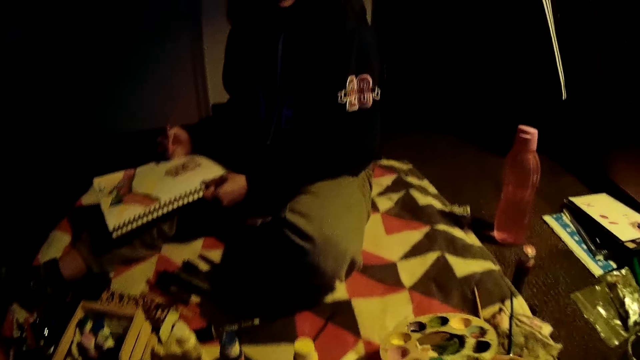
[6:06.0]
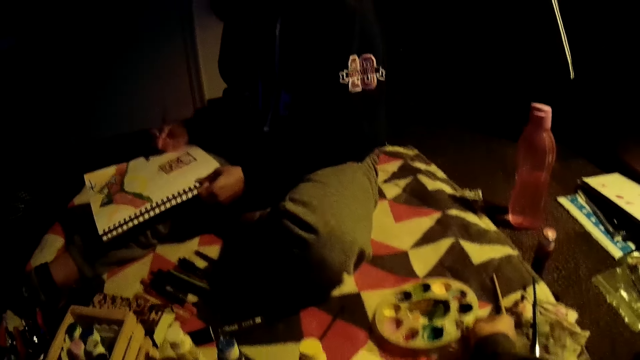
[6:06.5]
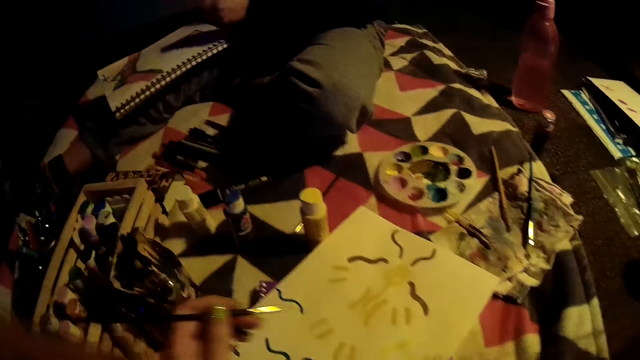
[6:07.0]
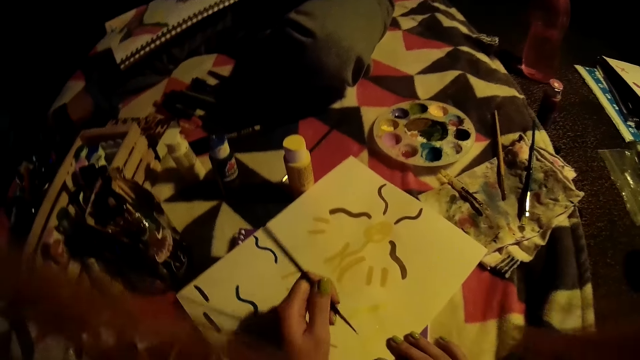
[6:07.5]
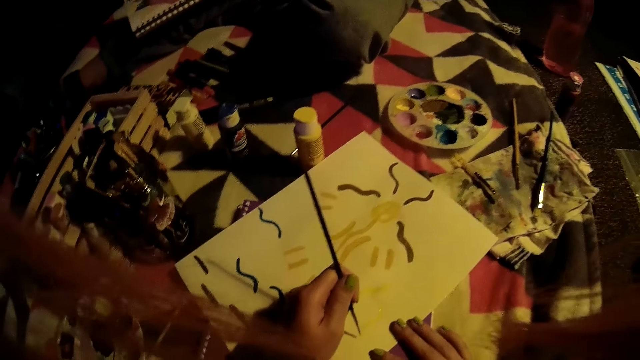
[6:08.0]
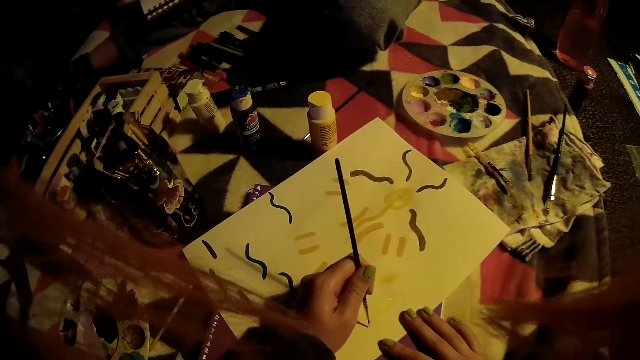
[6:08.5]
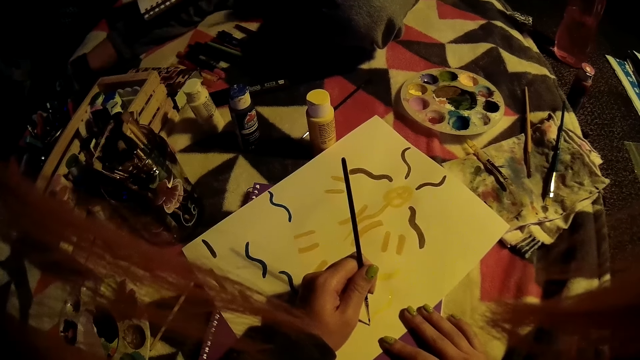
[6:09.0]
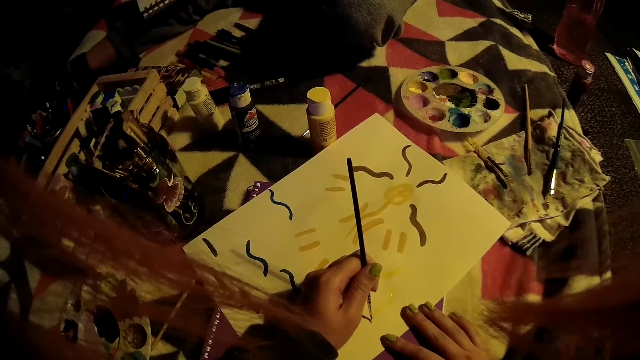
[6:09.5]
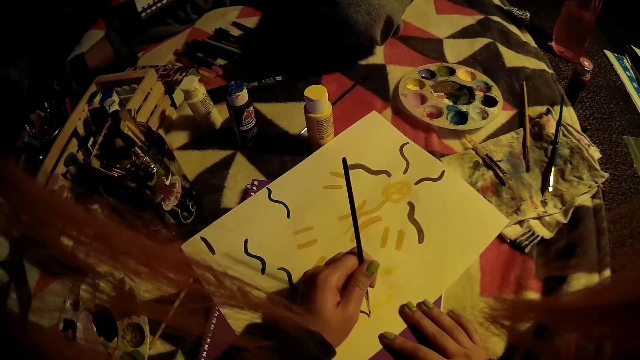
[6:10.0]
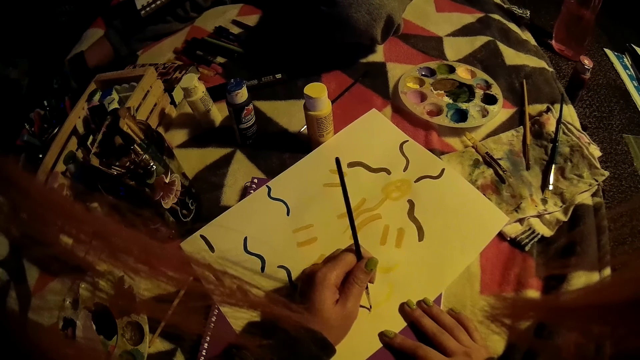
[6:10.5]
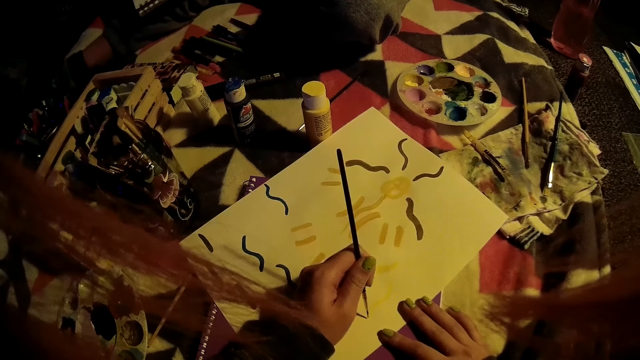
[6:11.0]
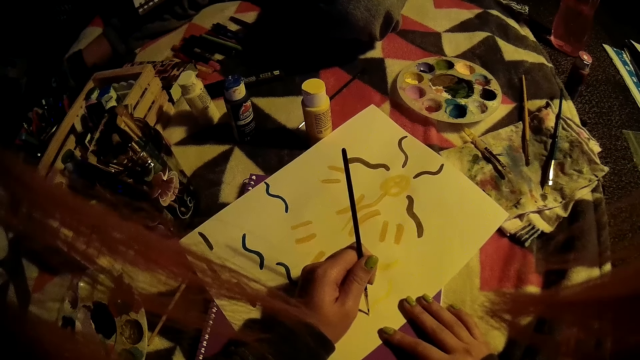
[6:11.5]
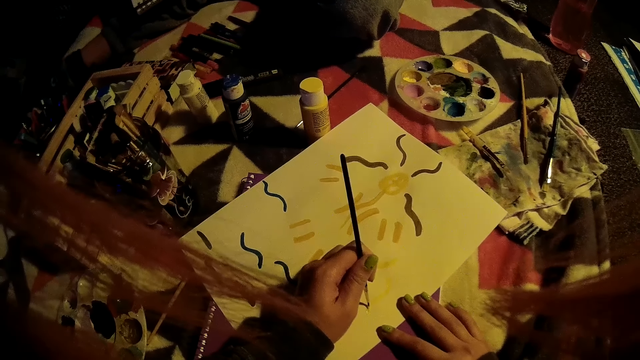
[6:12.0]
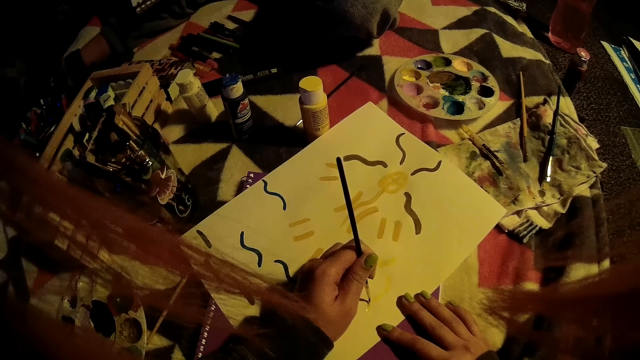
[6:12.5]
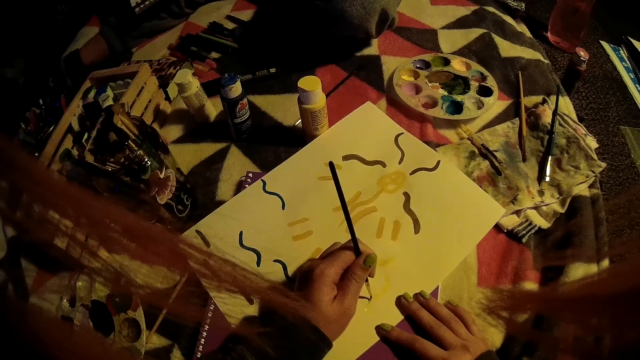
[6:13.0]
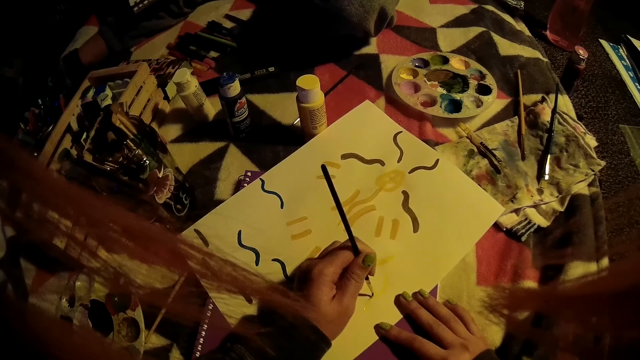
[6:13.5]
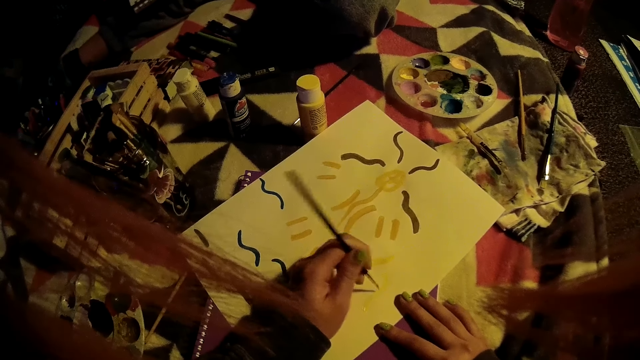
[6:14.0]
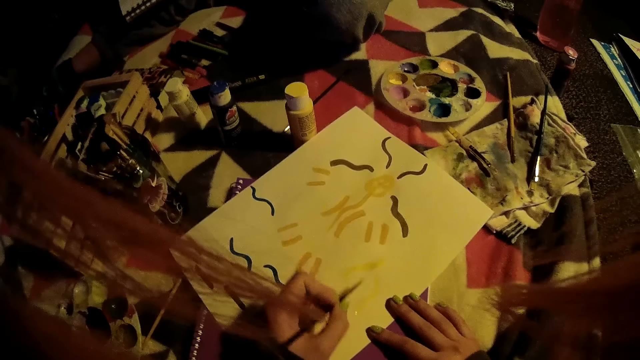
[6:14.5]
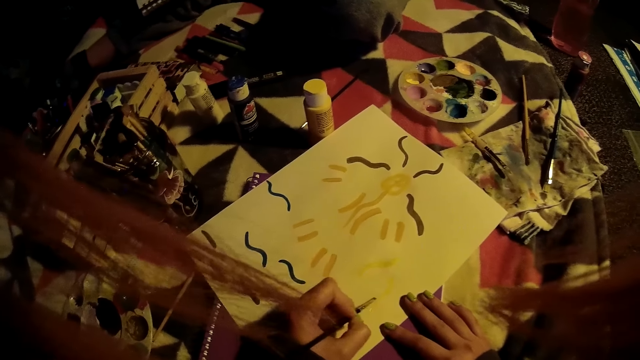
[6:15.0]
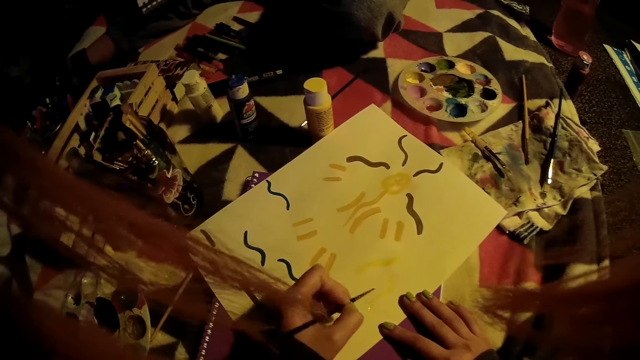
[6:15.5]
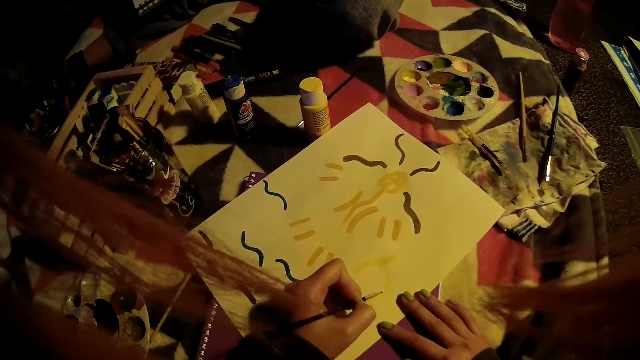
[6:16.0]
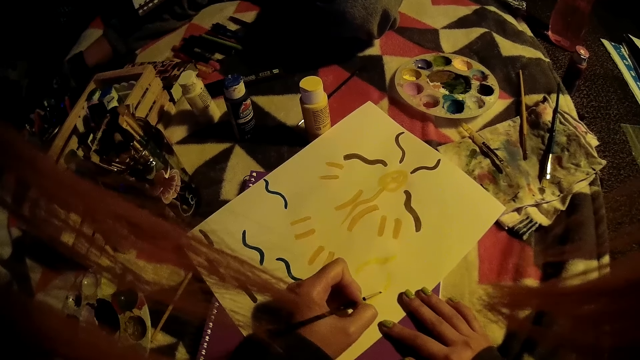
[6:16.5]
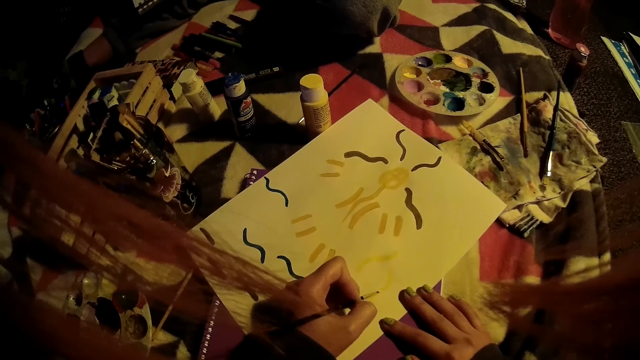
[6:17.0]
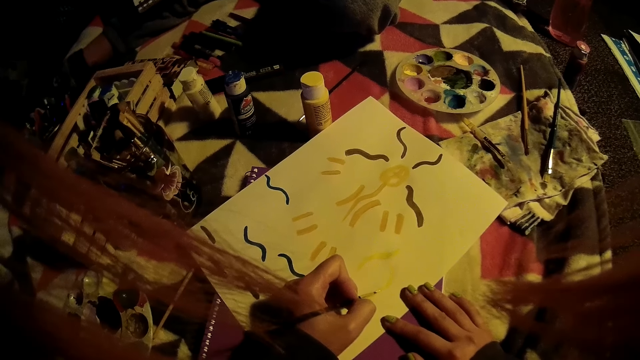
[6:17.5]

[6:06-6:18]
The camera wearer draws on the paper with the paintbrush on her left hand.

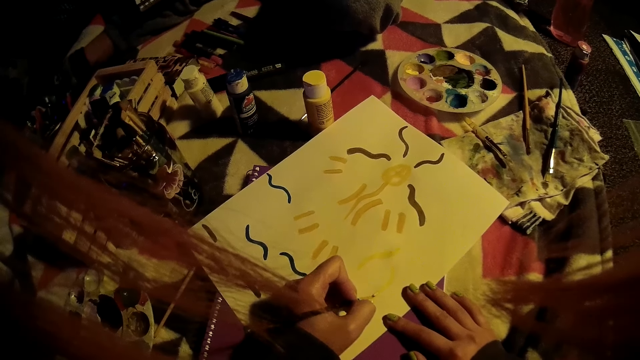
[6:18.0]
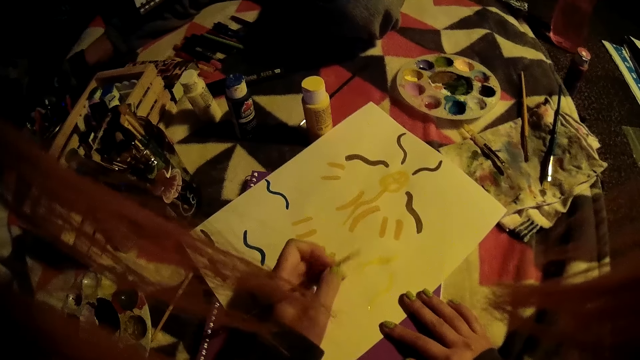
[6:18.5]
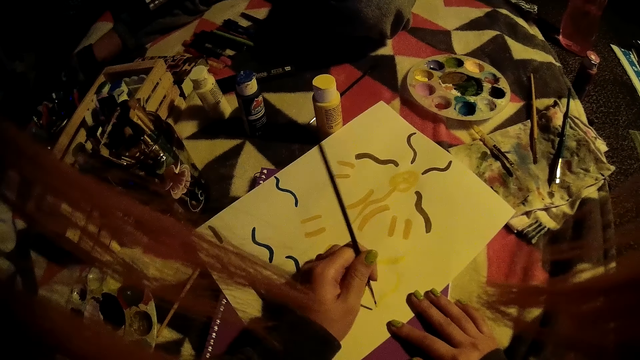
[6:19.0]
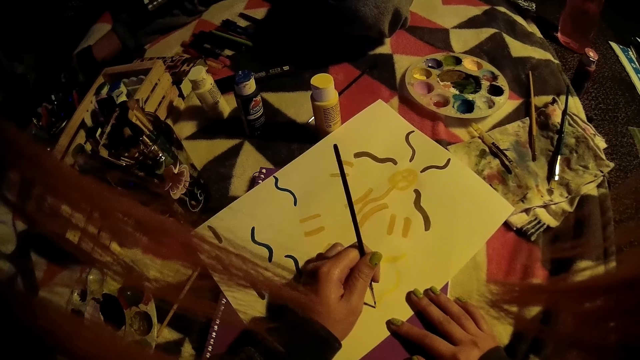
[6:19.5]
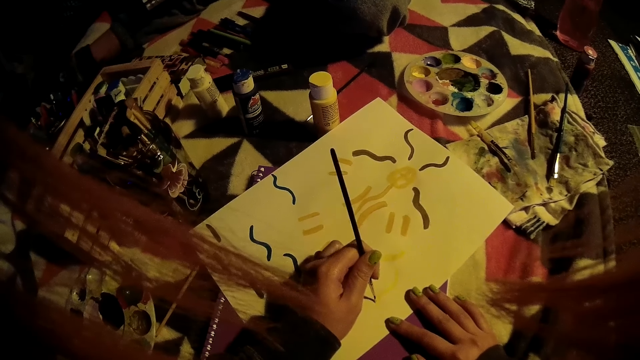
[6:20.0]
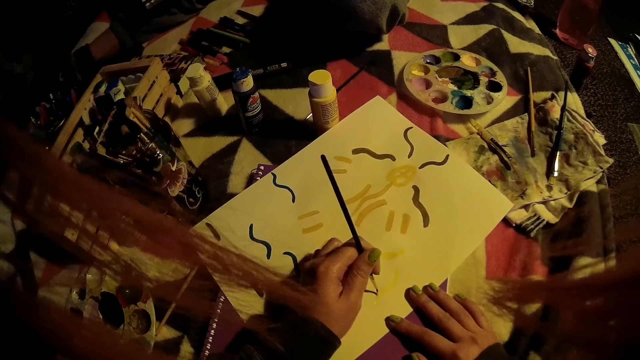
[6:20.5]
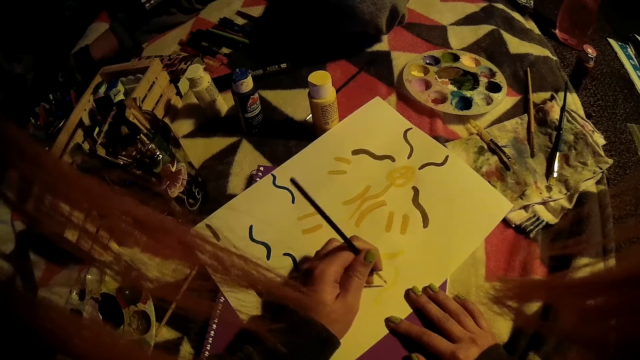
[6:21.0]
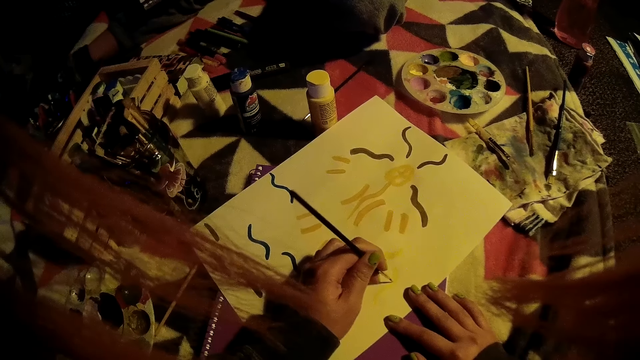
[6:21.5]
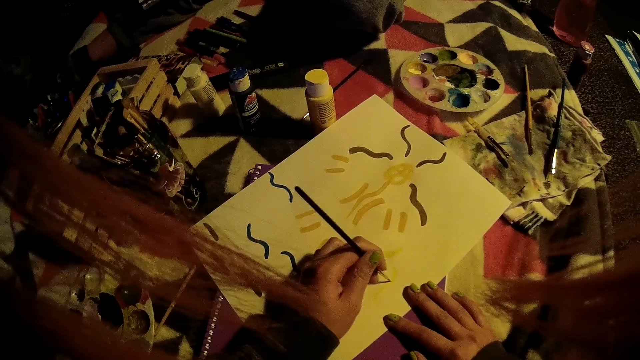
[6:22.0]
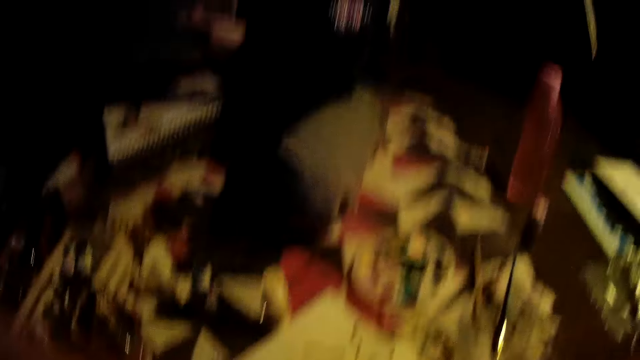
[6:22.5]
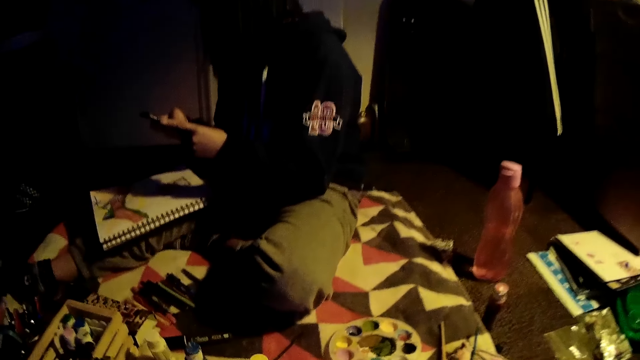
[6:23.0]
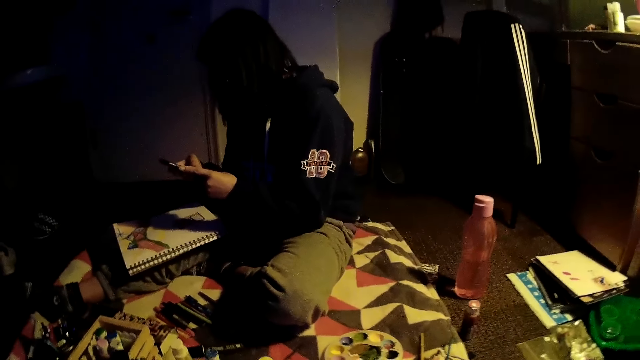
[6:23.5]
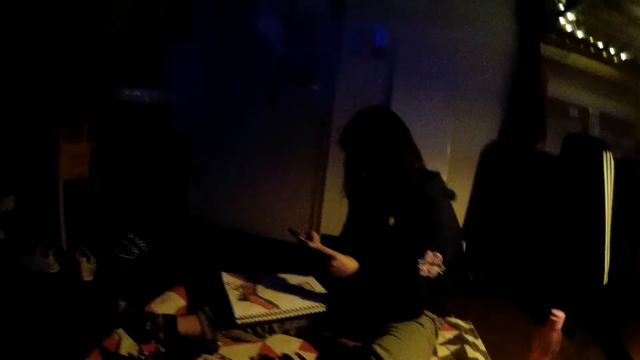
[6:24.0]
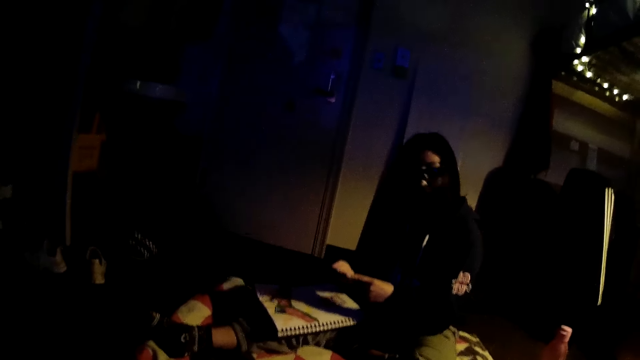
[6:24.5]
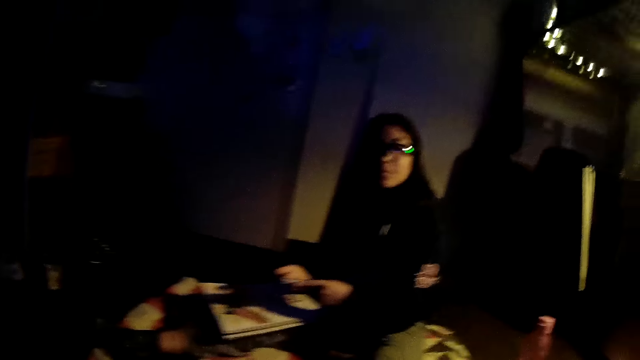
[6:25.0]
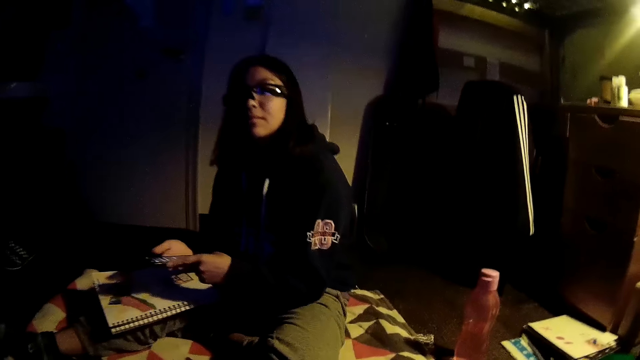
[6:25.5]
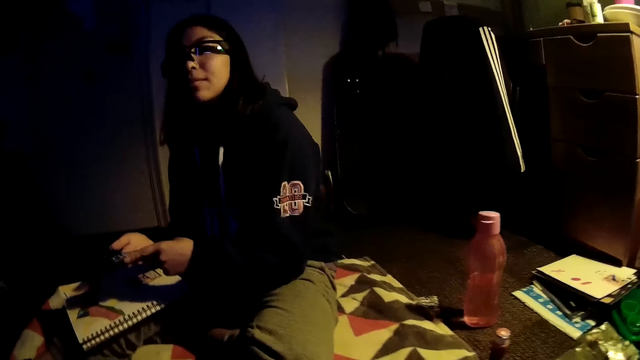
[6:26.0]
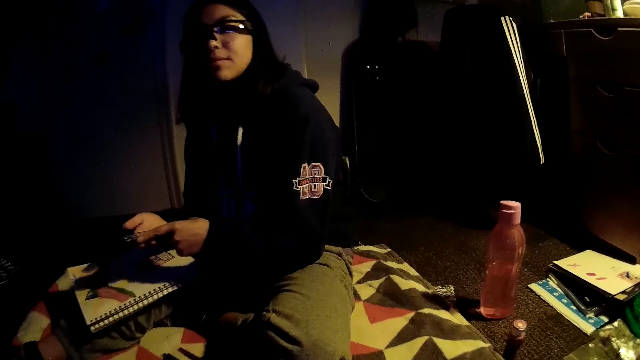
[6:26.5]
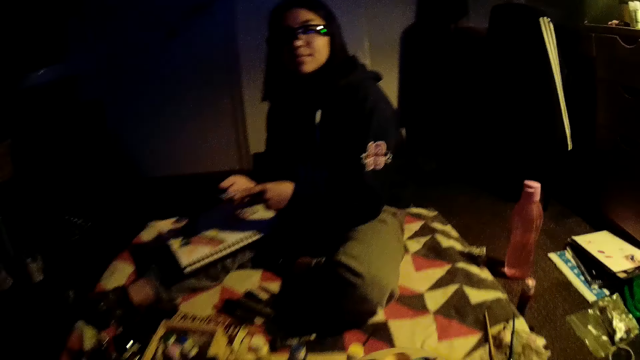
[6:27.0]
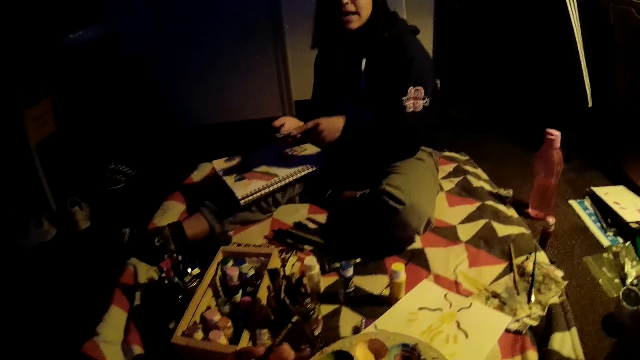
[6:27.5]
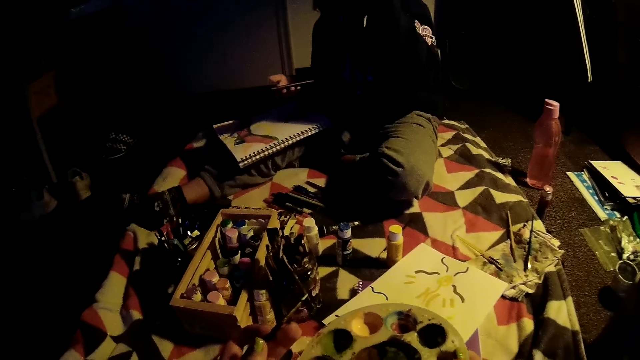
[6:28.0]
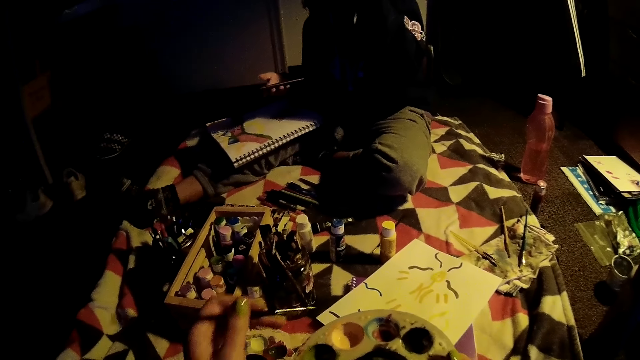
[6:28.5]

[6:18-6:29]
The woman operates a mobile phone with both hands. The camera wearer interacts with the woman. They pick the paint holder and dip the paintbrush in the paint.
